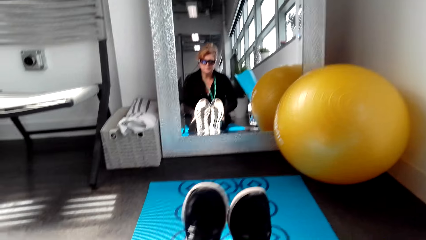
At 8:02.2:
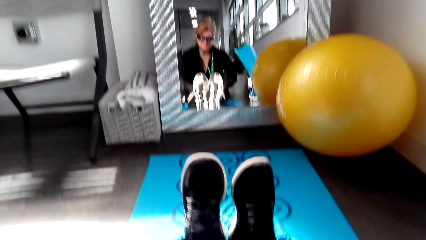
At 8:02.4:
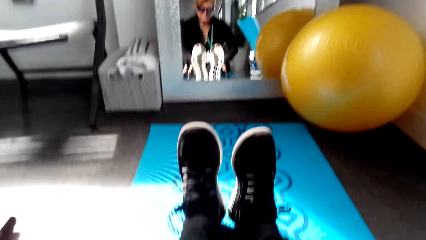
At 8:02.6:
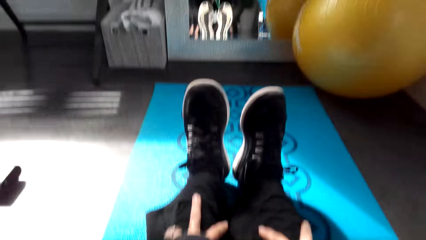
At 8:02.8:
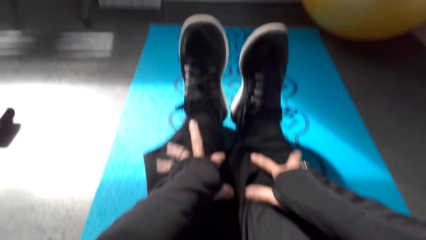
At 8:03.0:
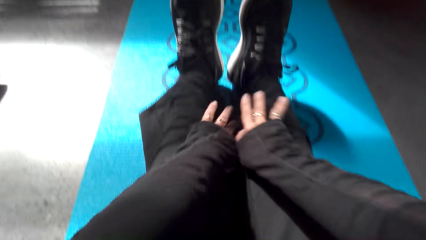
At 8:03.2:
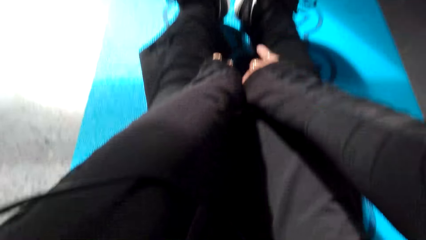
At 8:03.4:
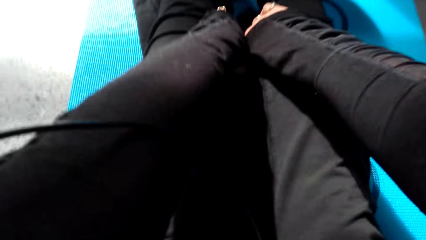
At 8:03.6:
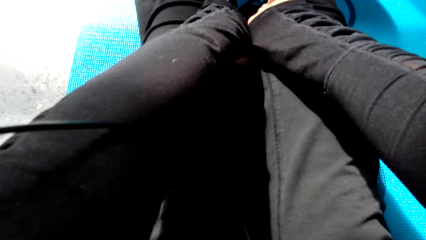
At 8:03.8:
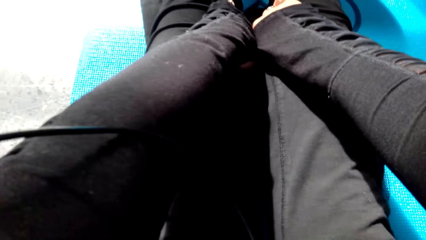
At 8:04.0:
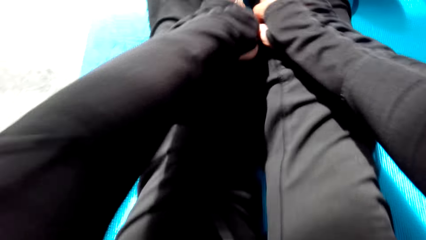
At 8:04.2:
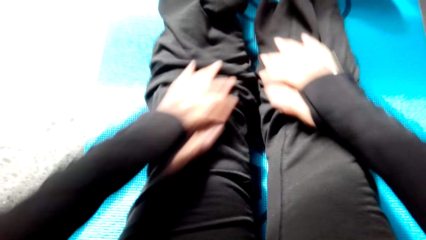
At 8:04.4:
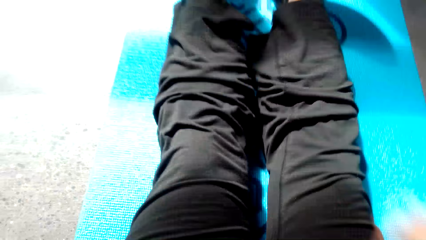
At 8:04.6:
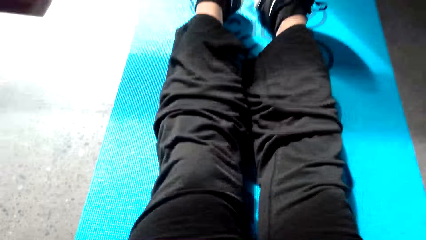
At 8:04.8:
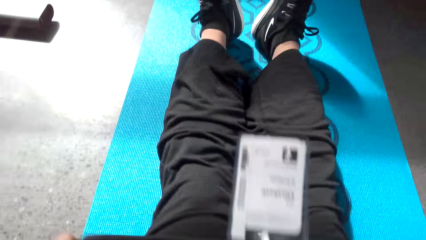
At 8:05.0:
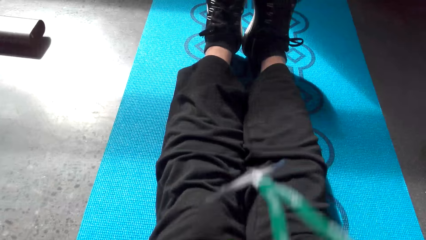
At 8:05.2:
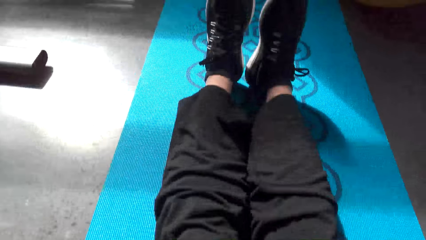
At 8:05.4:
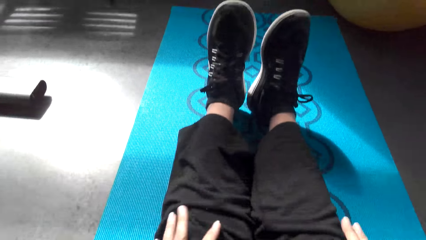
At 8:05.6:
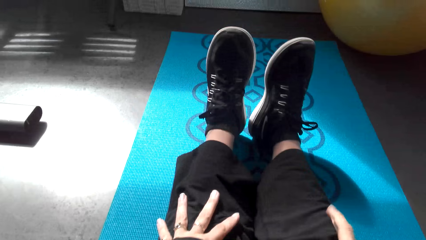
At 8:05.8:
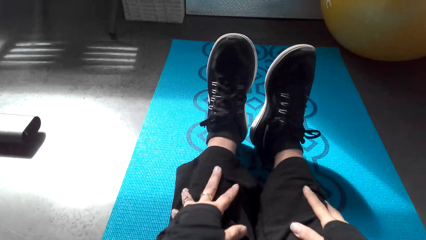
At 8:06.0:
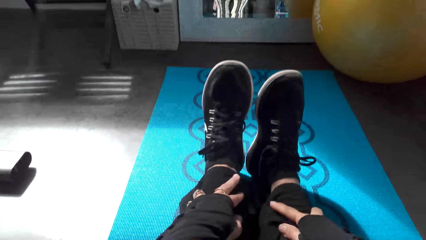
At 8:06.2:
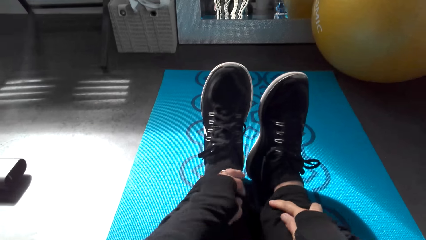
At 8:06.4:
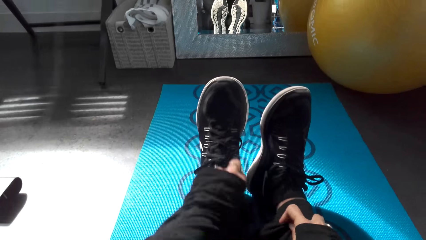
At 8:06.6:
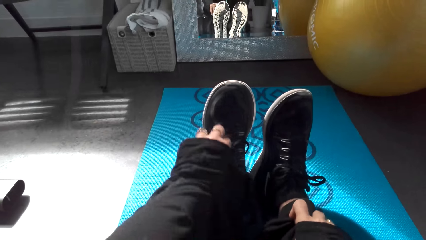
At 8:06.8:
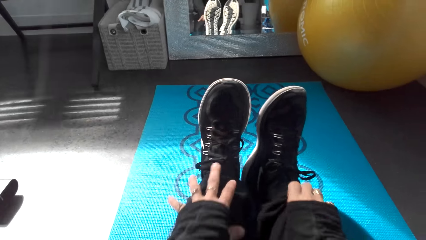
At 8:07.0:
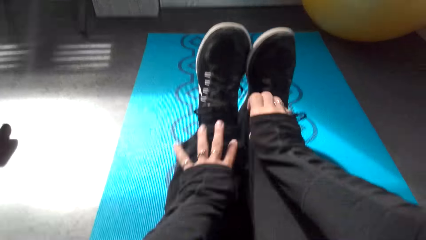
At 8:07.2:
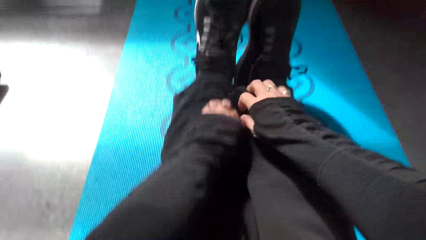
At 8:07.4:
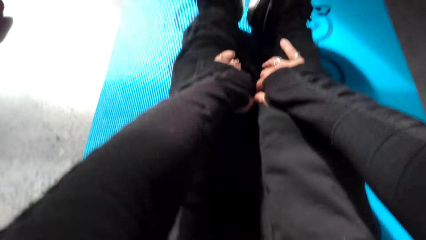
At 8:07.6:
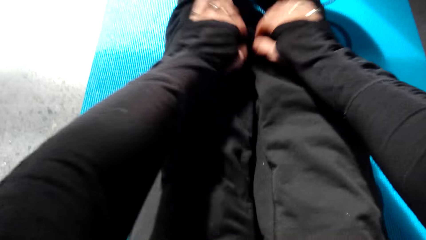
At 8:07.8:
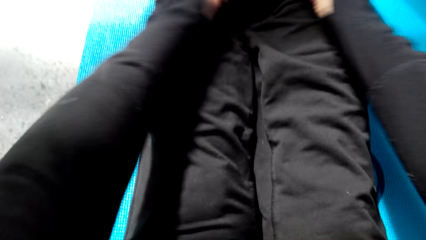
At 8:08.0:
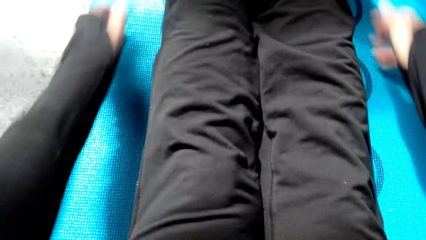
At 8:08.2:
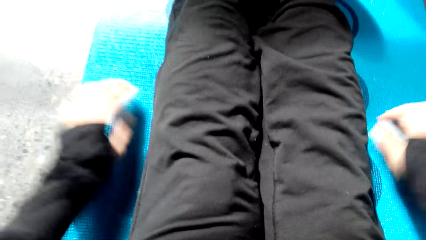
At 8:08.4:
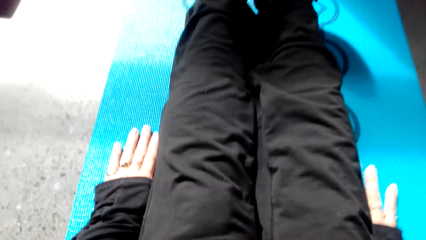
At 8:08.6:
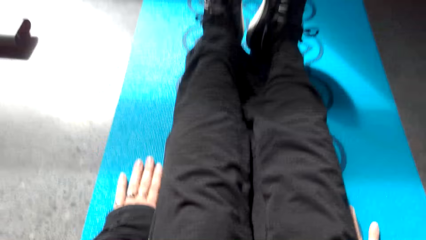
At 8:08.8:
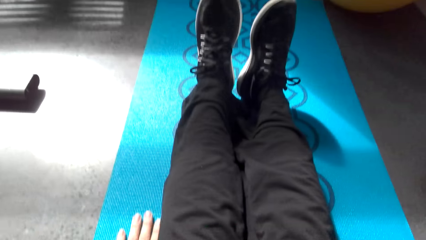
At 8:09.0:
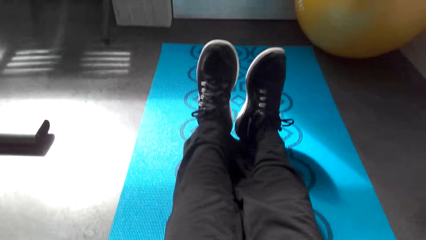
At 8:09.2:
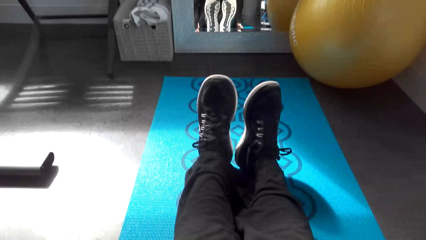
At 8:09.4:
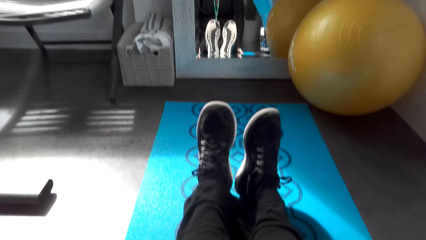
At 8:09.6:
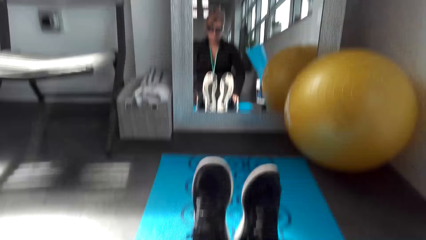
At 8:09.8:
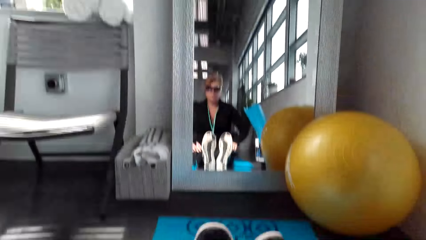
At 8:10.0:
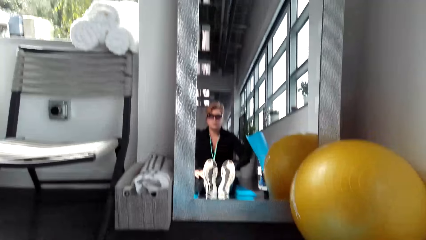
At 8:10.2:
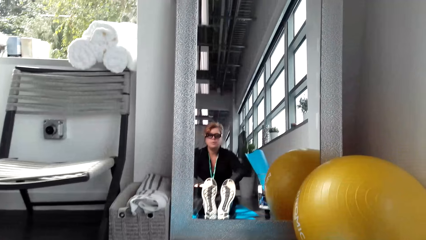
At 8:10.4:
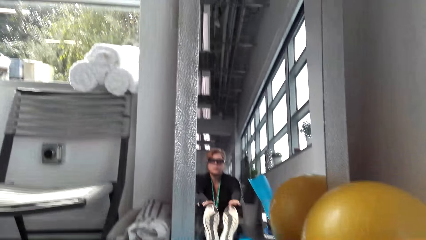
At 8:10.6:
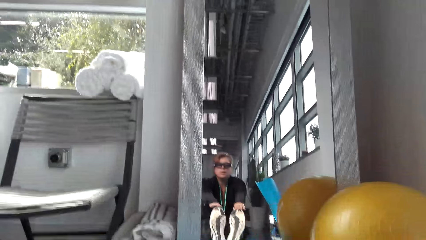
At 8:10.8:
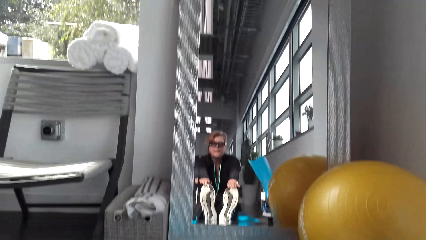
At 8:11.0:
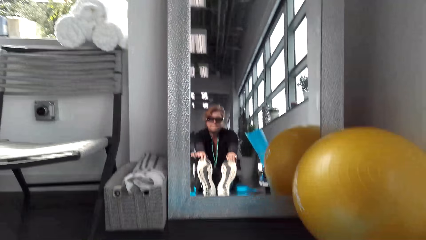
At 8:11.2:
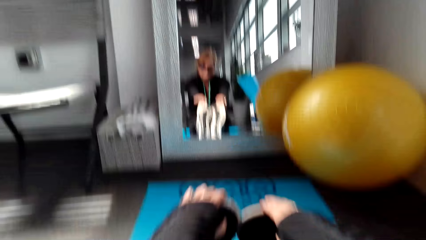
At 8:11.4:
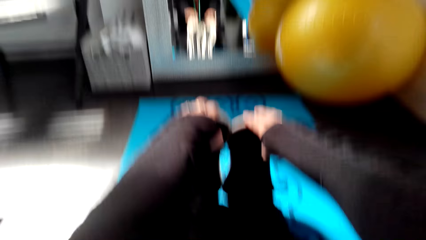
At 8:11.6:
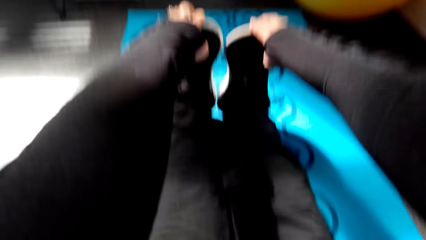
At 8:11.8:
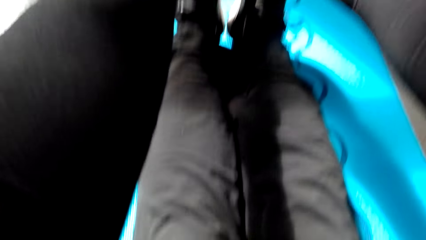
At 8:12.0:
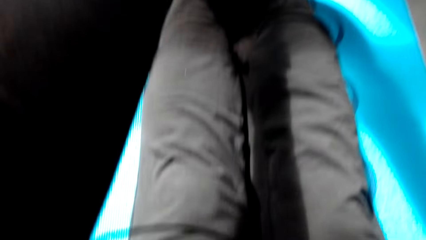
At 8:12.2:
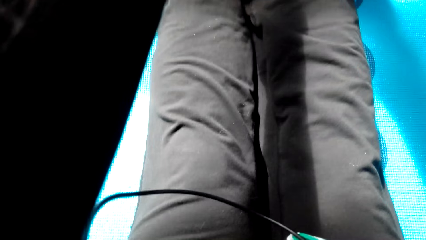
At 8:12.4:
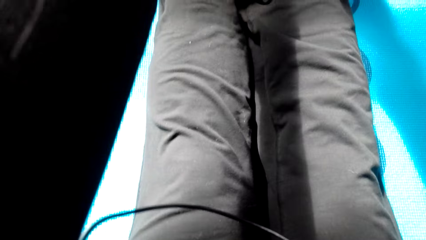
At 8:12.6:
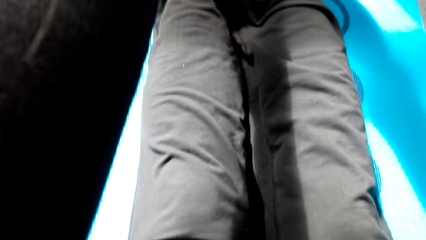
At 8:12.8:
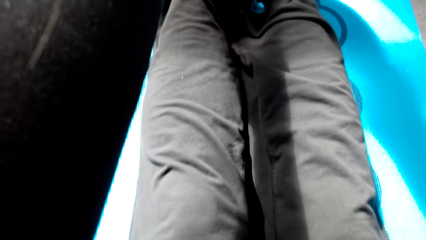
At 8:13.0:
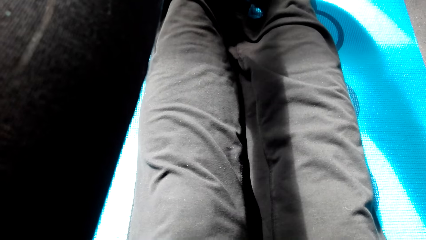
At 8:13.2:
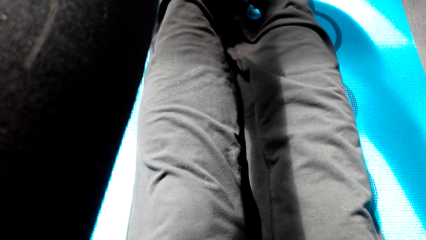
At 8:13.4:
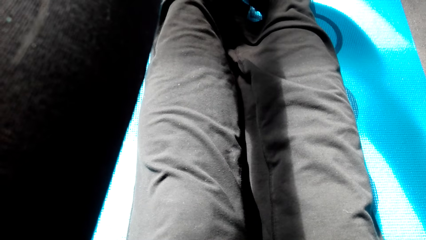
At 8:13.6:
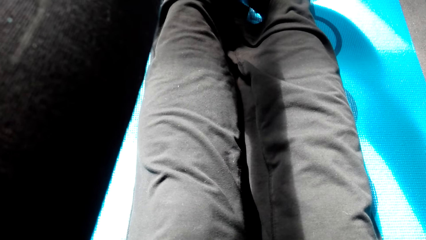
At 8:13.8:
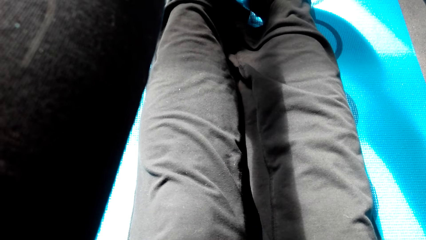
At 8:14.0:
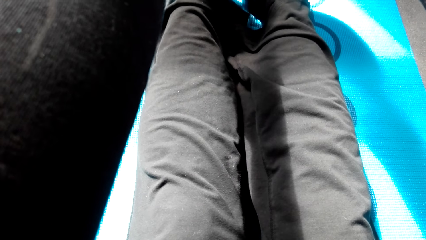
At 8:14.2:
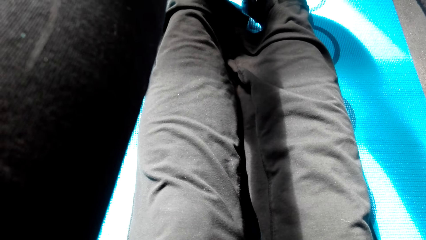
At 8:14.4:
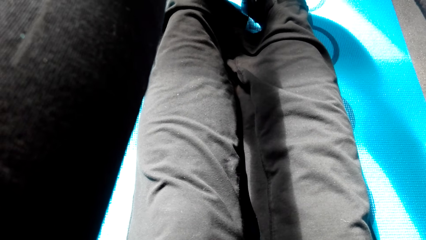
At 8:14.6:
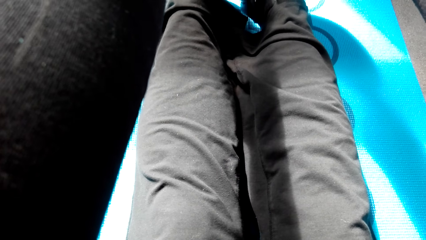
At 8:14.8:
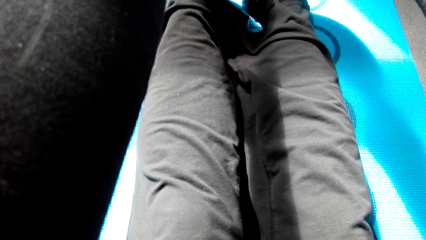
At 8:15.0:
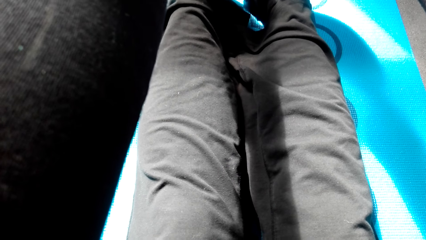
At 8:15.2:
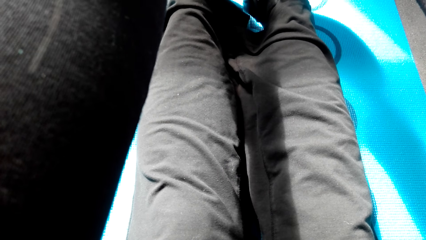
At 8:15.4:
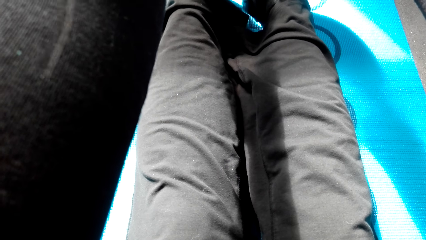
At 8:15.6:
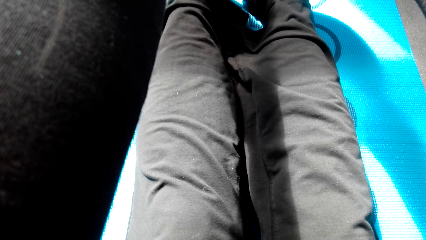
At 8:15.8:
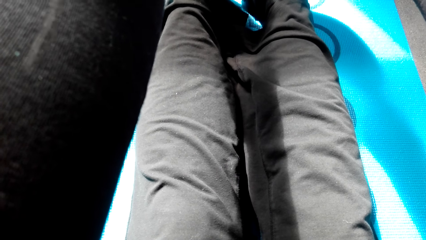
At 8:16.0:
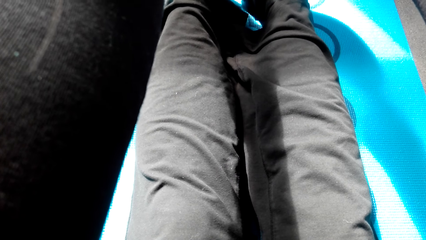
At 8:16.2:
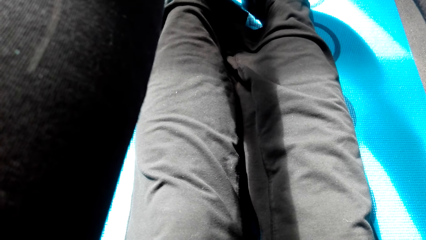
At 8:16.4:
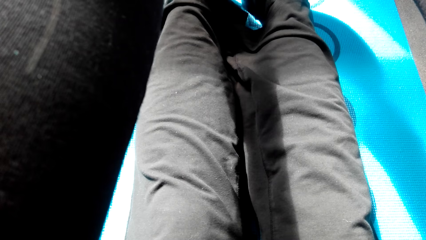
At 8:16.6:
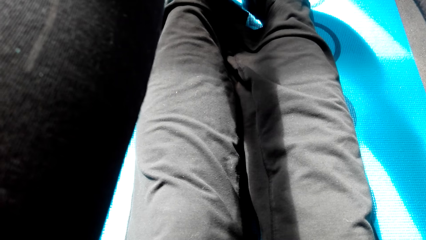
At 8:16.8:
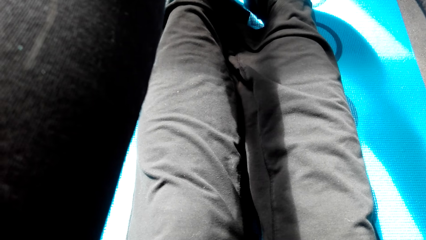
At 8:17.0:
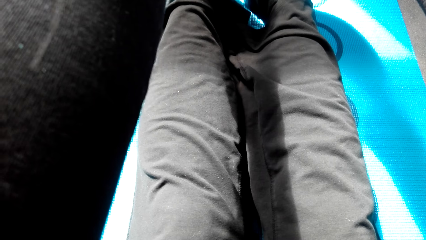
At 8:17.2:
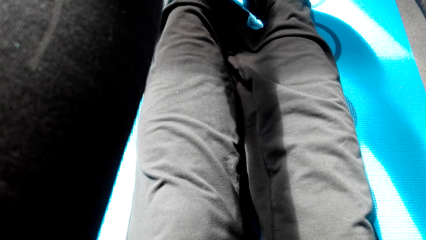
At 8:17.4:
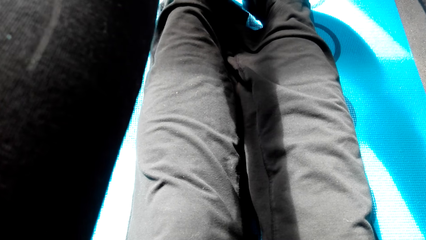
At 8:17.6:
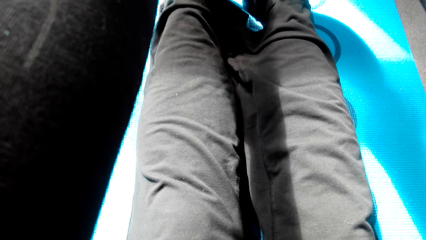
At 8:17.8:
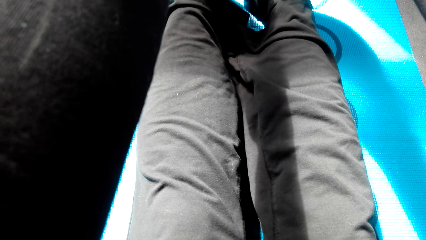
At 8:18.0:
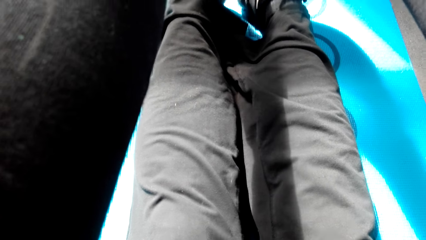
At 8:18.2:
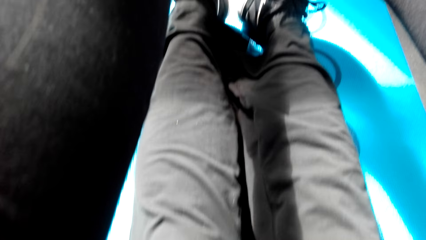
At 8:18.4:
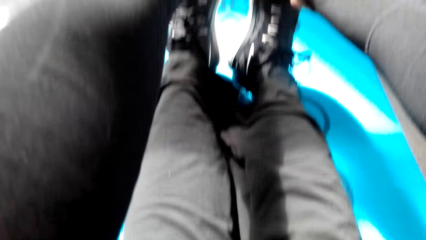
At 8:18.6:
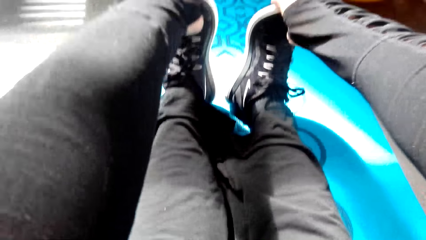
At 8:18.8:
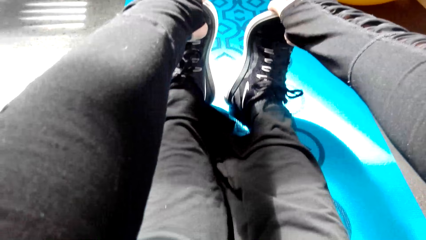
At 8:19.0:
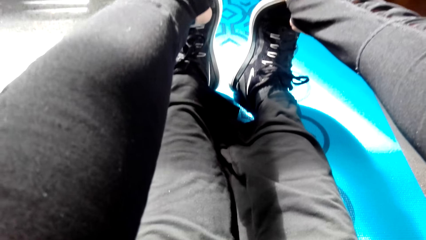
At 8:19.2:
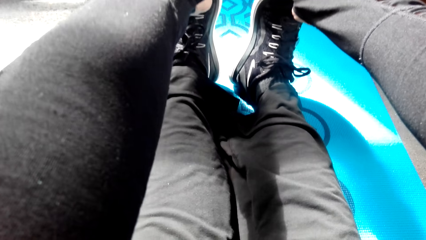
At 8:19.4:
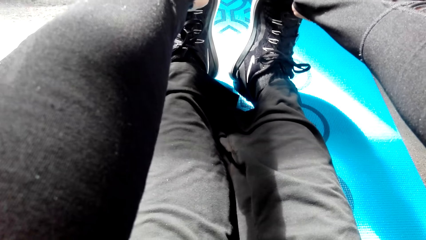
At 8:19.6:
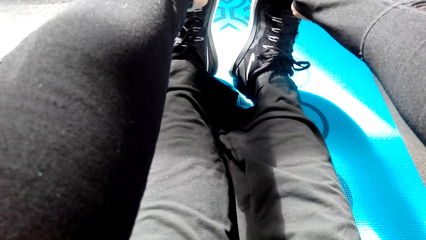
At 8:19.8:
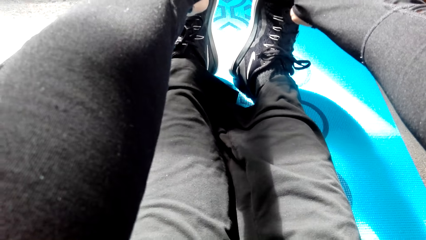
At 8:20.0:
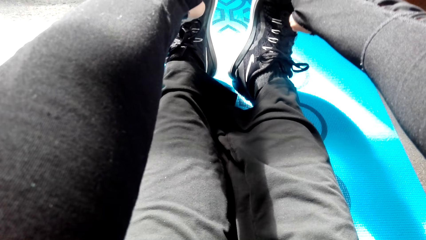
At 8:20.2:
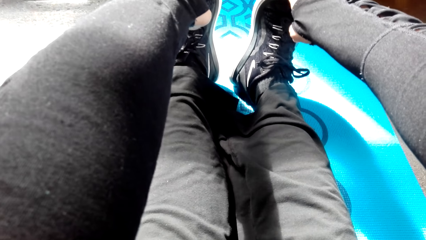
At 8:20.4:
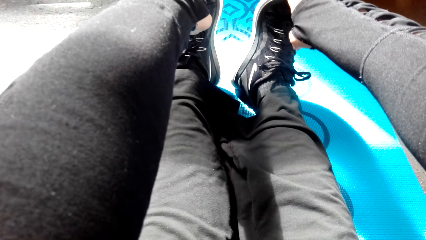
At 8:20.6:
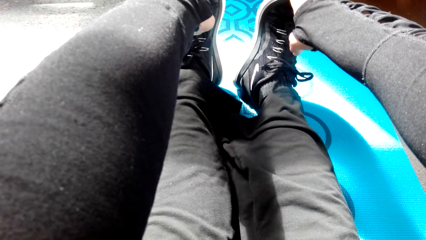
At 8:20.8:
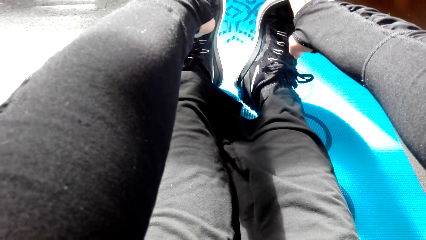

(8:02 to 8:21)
The camera wearer holds a leg. They move a hand. They hold the leg. They hold a mat. They hold the leg. They look at the mirror. They look around. They exercise in the house. They exercise in the house again. They touch the legs using the hands.
